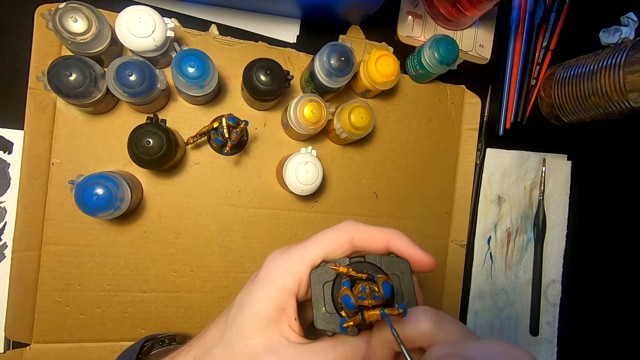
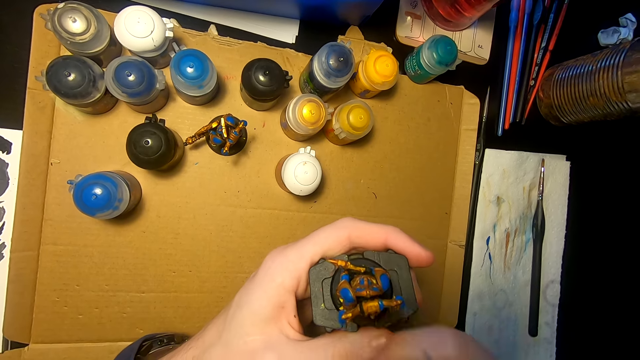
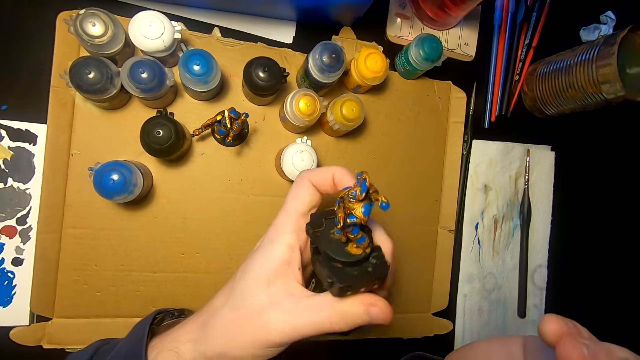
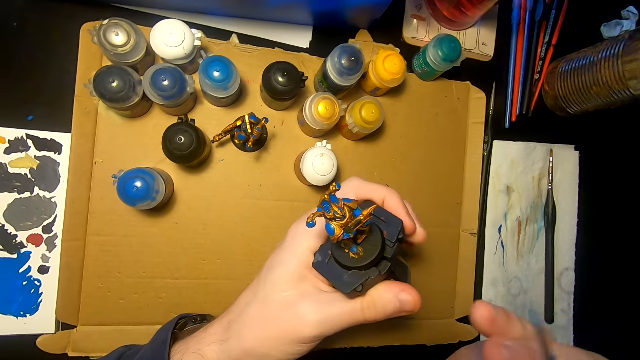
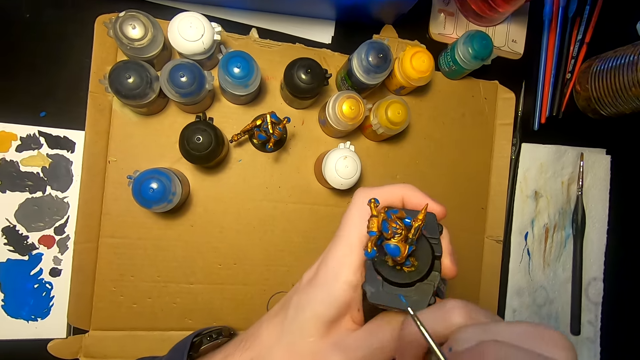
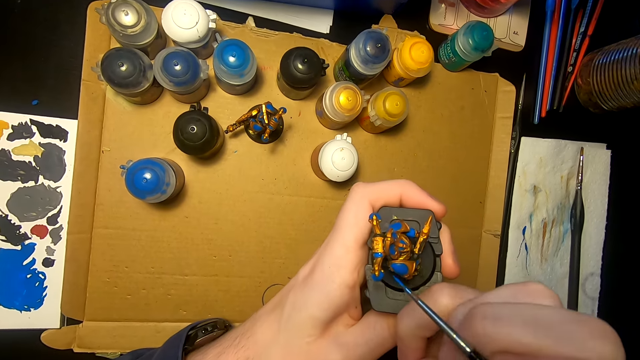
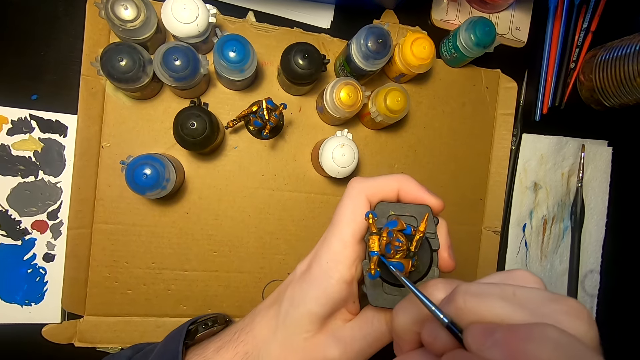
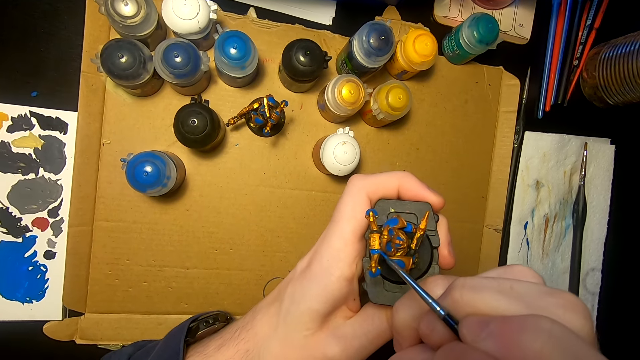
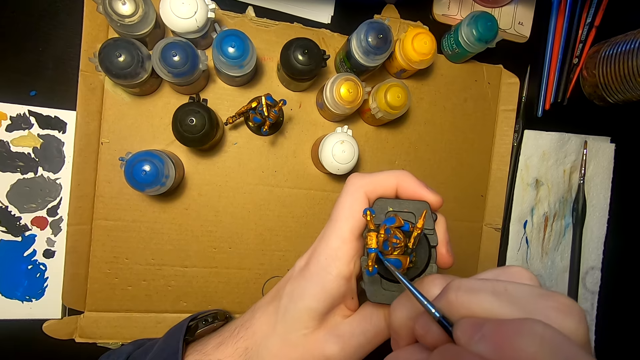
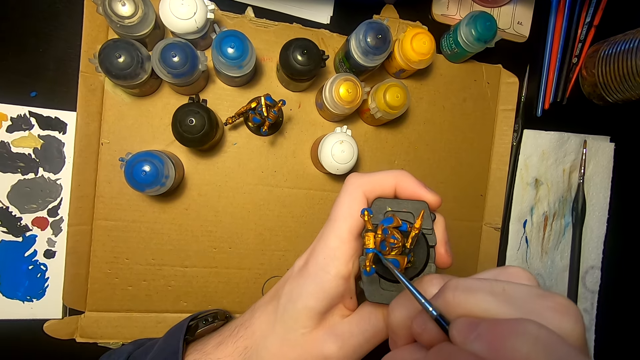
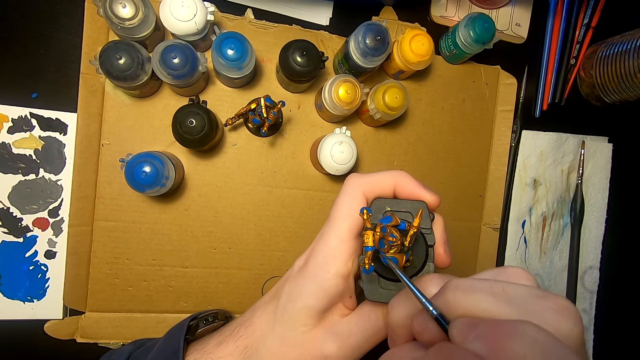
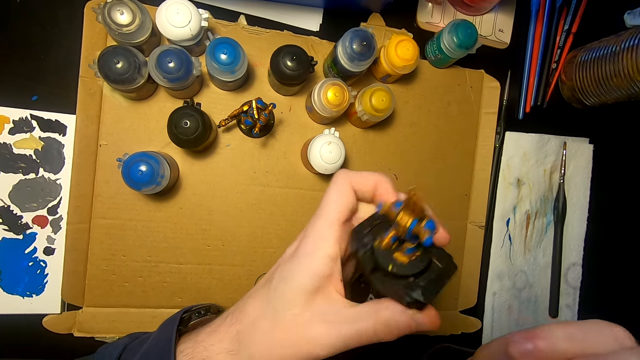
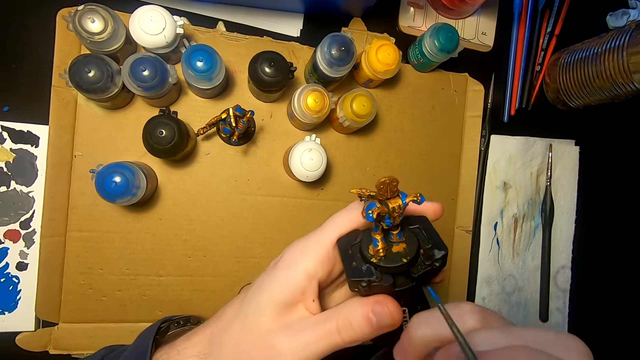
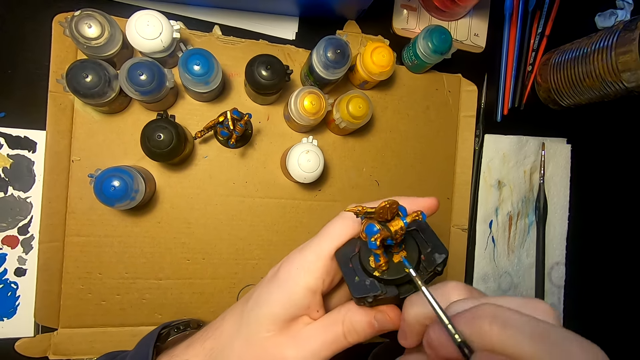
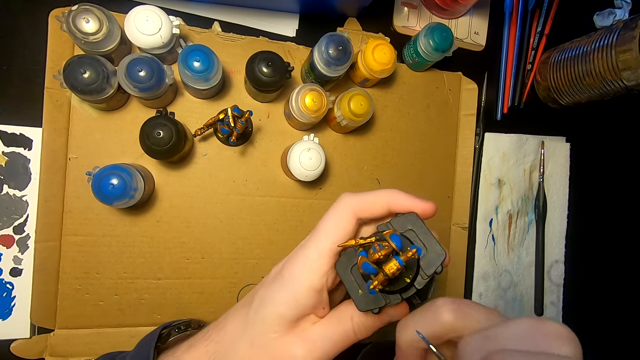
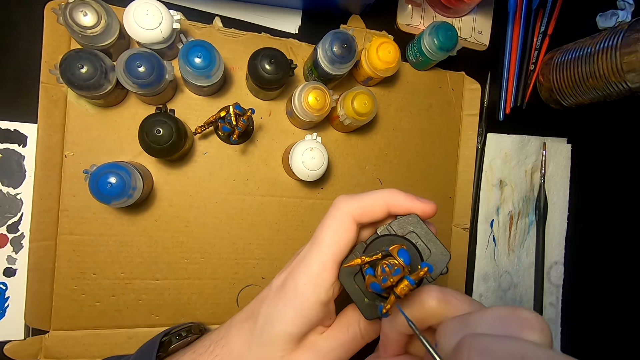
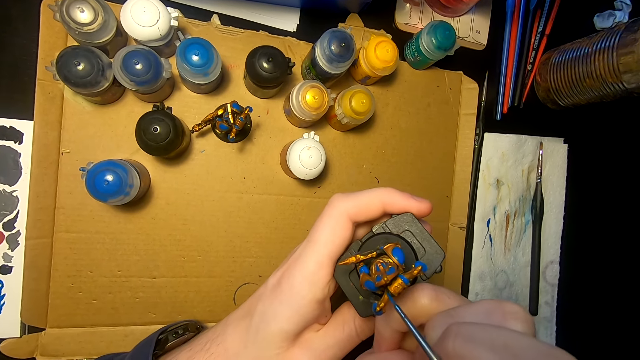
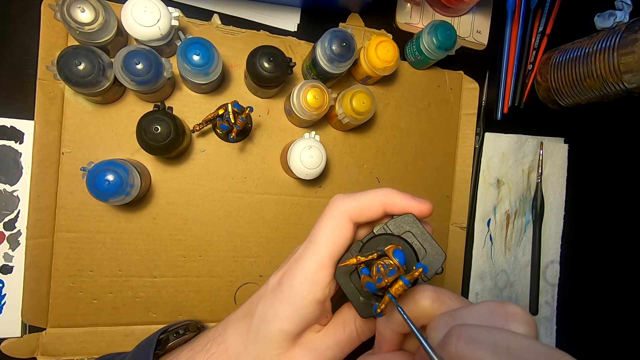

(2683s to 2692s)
The camera wearer turns a sculpture. They look at the sculpture. They turn the sculpture. They paint the sculpture with a pen brush.

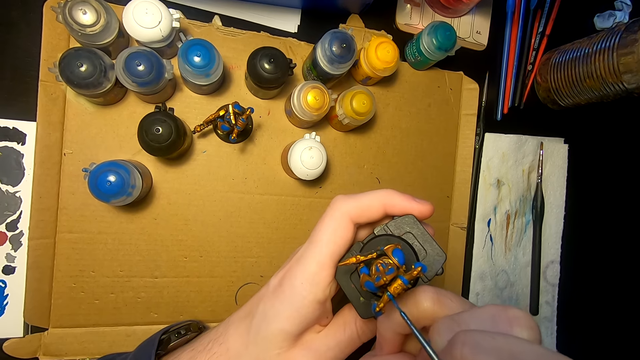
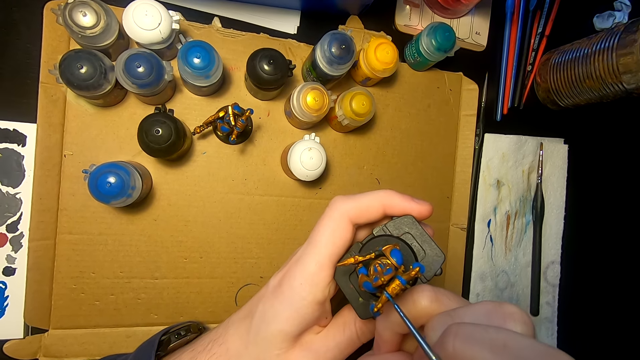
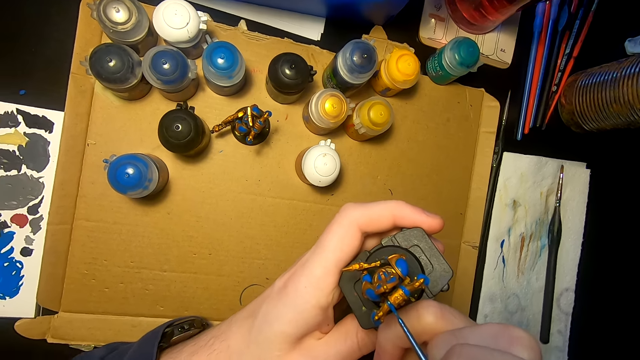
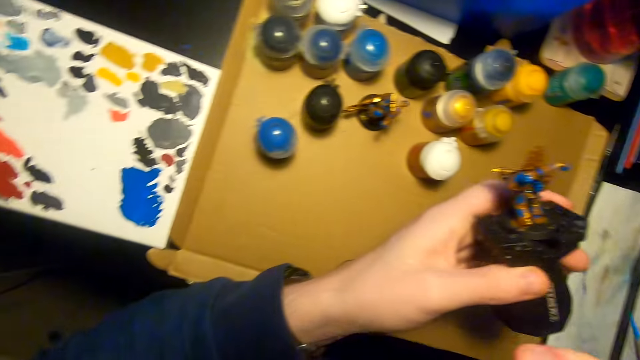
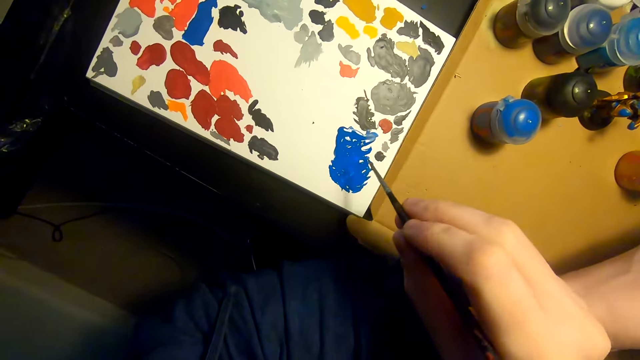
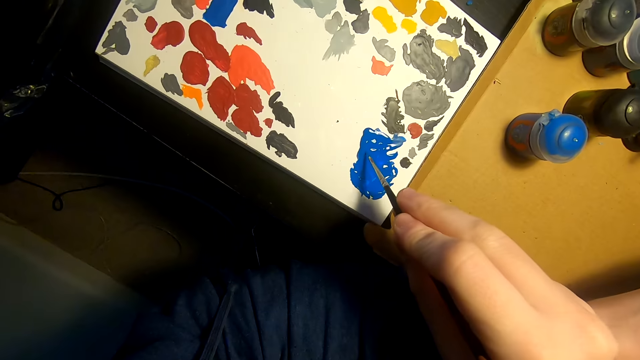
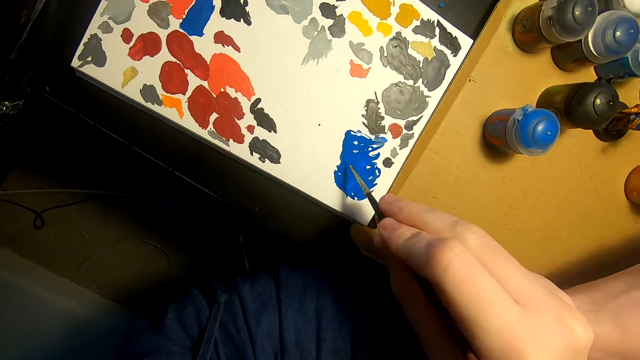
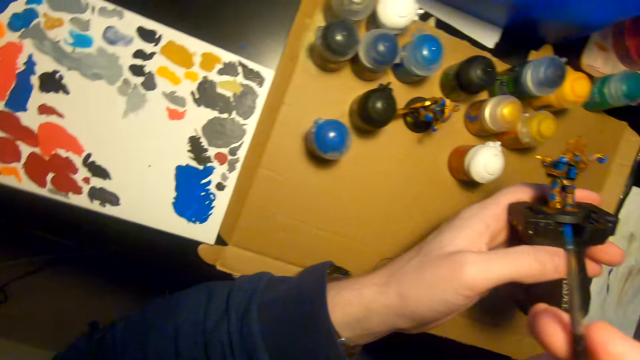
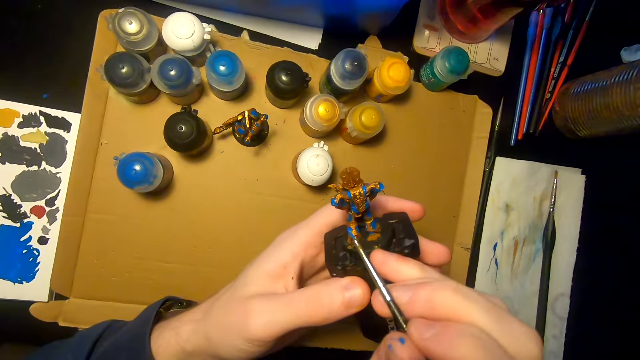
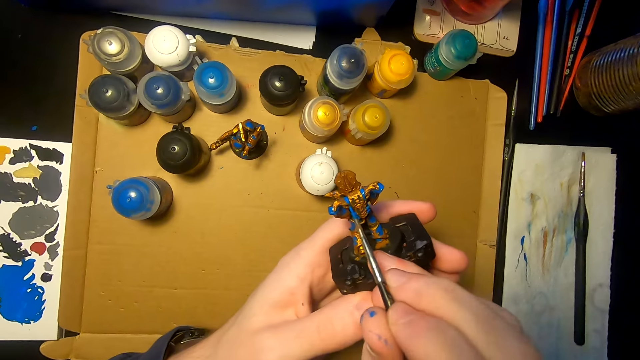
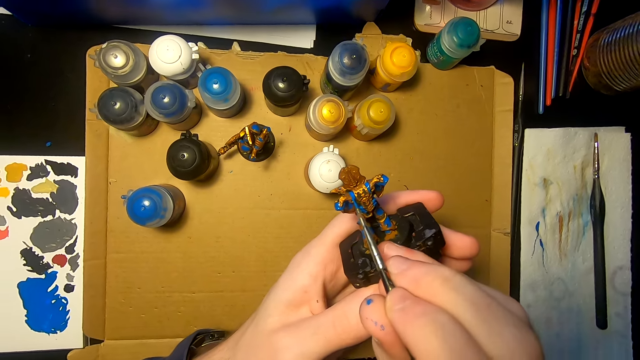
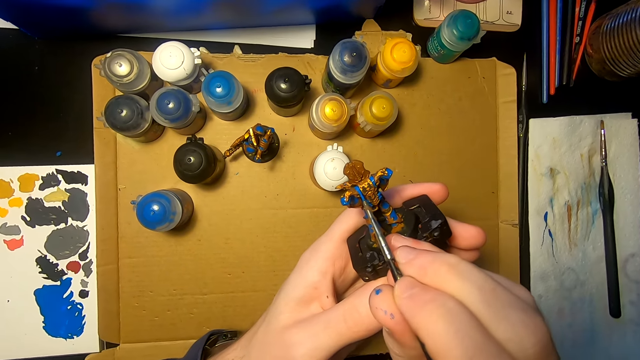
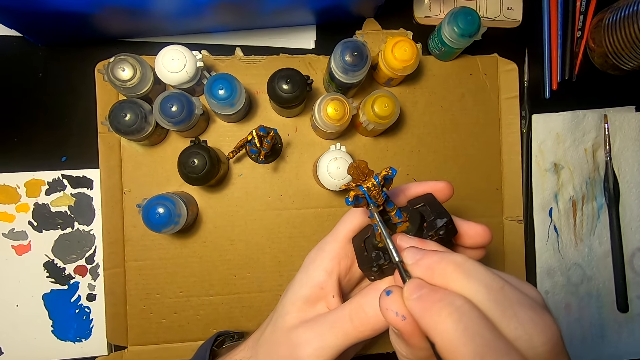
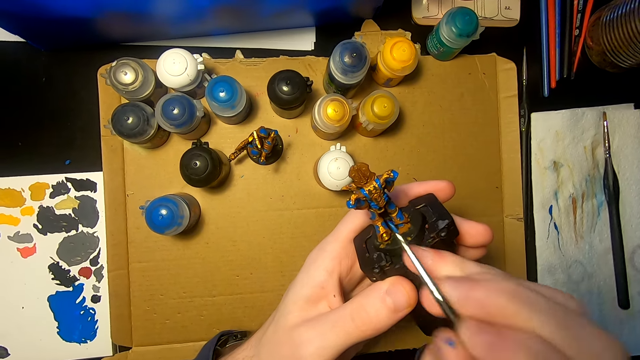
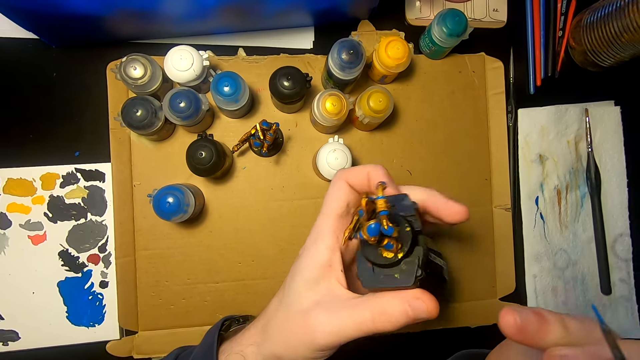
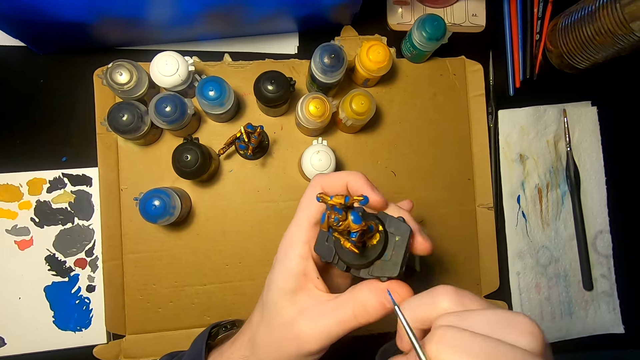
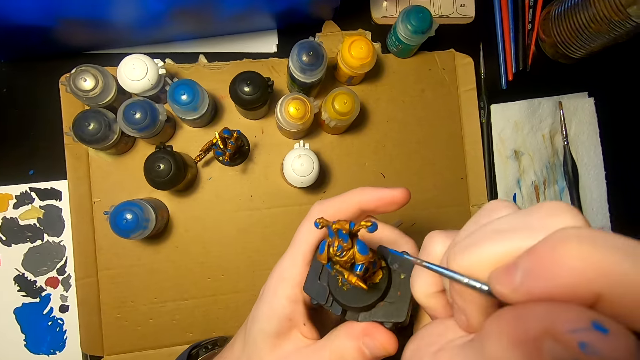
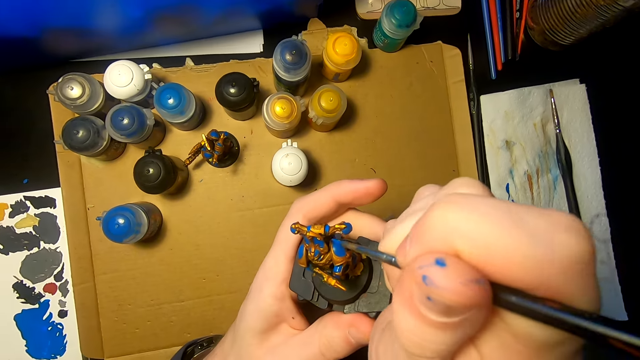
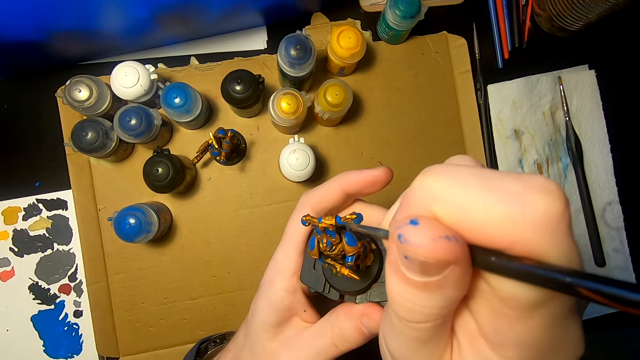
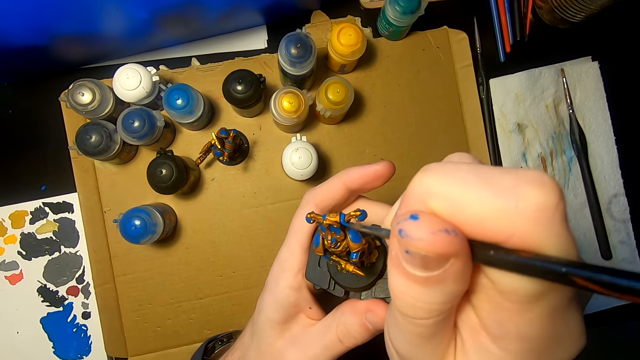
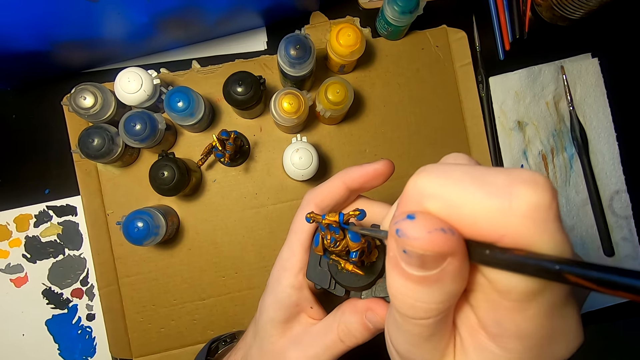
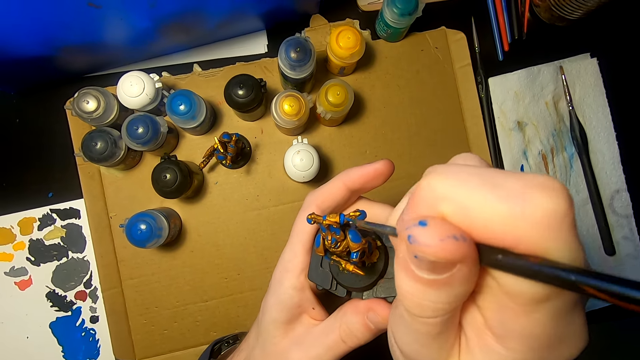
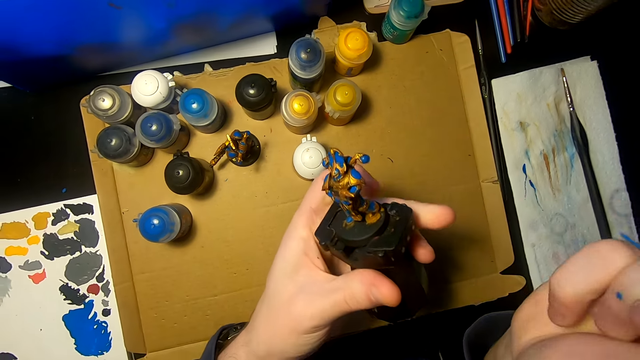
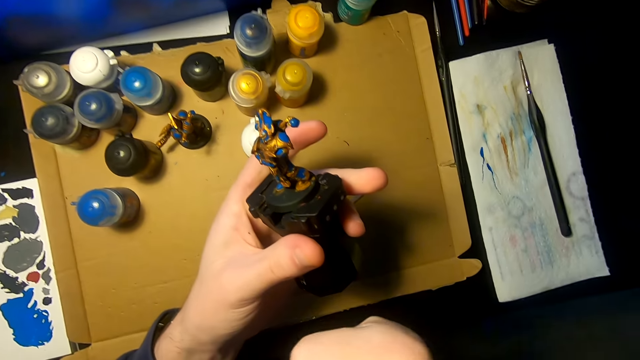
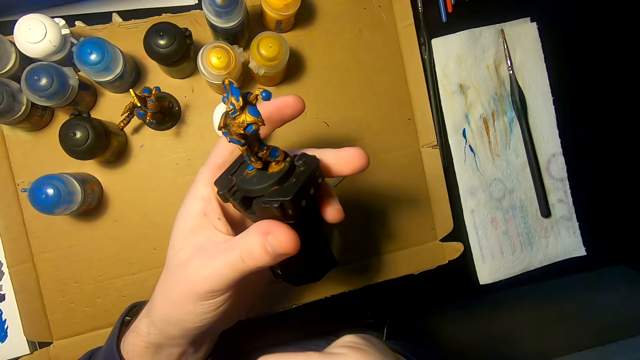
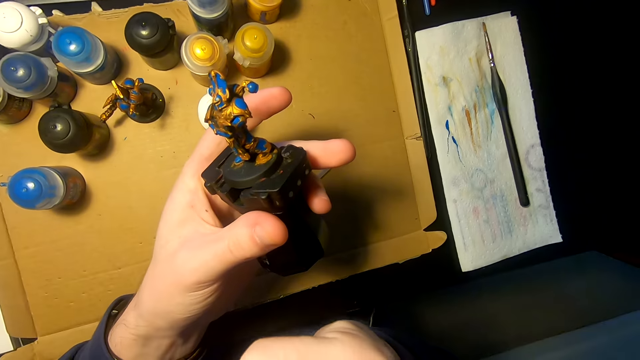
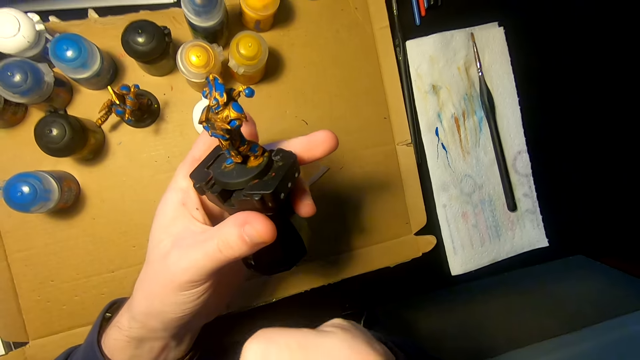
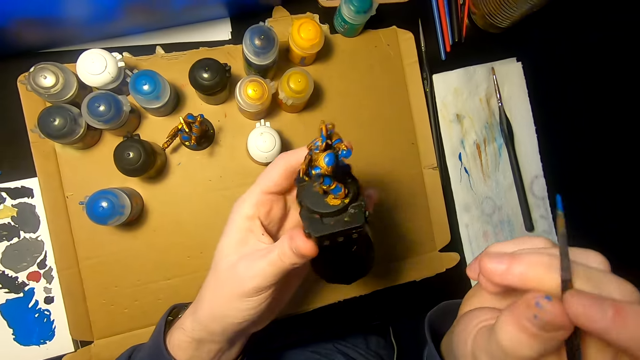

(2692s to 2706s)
The camera wearer paints a figurine or sculpture with a paintbrush or pen brush. They move the right hand. They rub the pen brush on the paint. They dip the paintbrush in the paint. They lift the right hand. They paint the sculpture with the pen brush. They turn the sculpture. They paint the sculpture with the pen brush. They paint the figurine with the paintbrush. They lift the right hand. They look at the sculpture.
